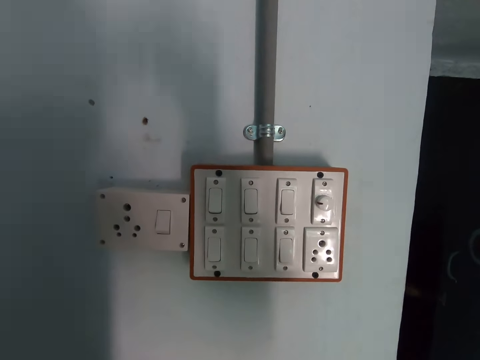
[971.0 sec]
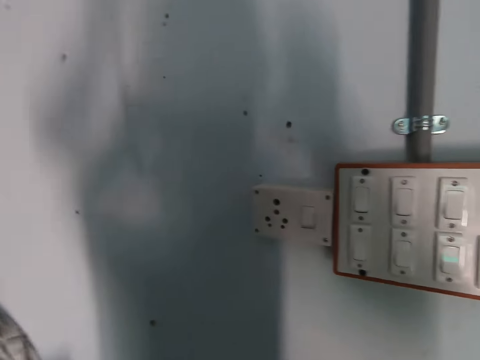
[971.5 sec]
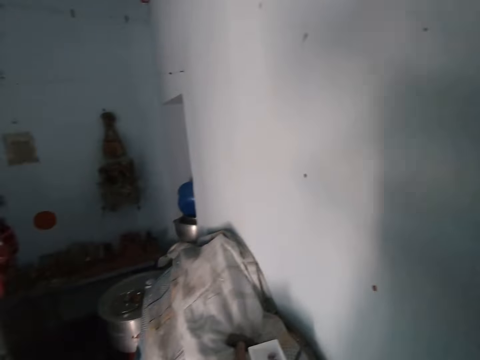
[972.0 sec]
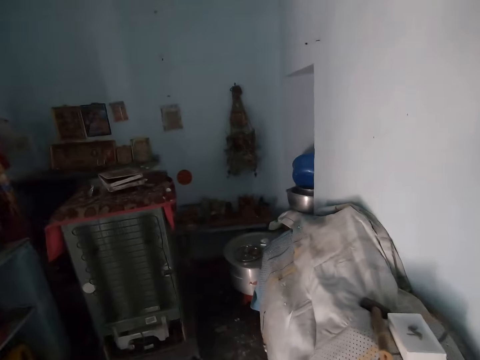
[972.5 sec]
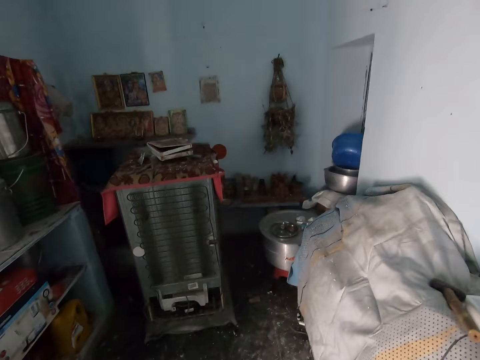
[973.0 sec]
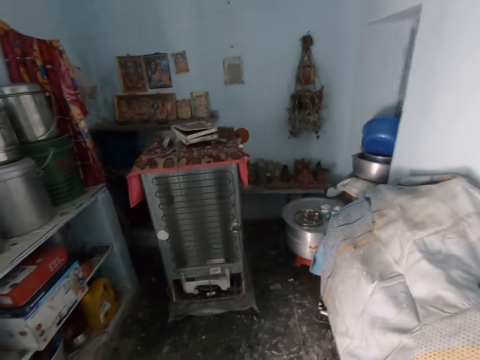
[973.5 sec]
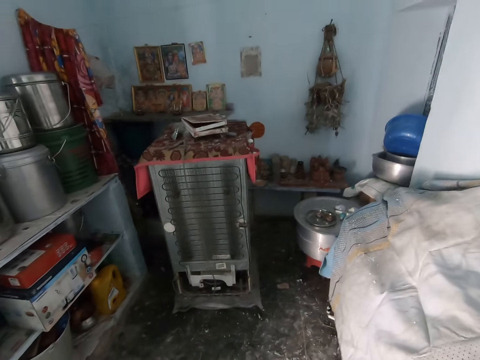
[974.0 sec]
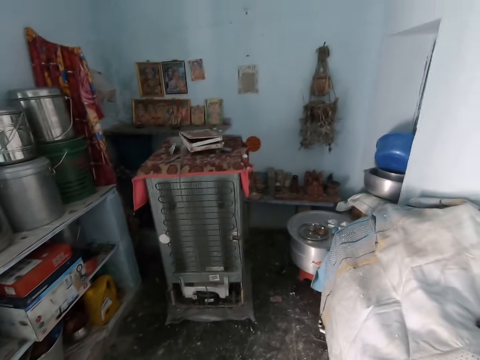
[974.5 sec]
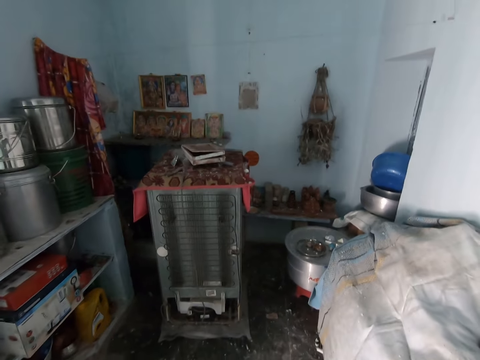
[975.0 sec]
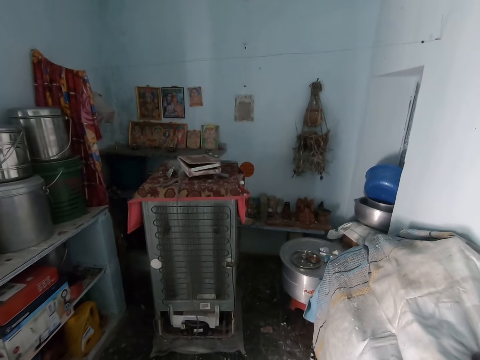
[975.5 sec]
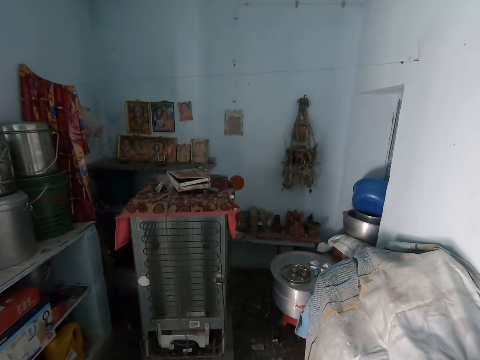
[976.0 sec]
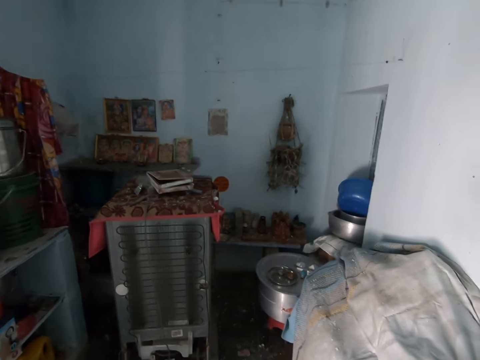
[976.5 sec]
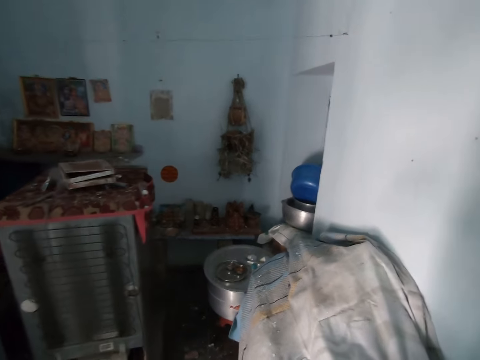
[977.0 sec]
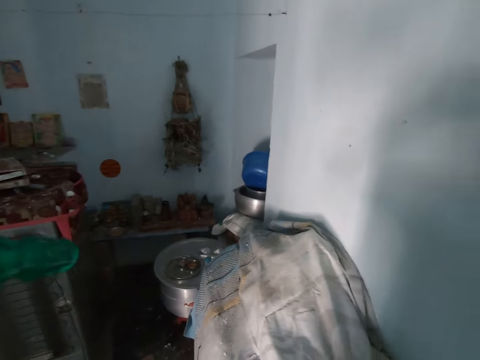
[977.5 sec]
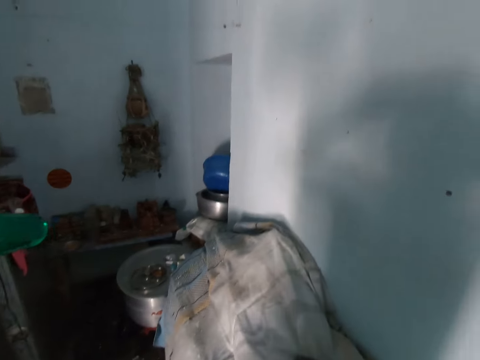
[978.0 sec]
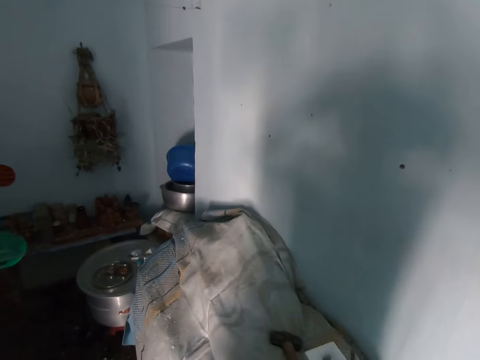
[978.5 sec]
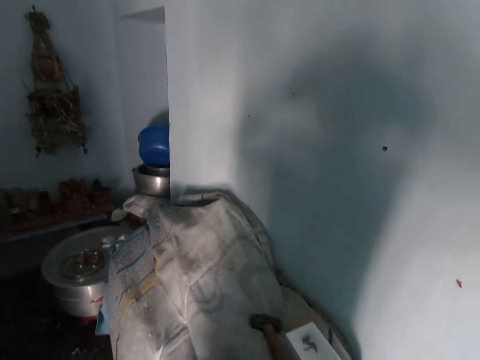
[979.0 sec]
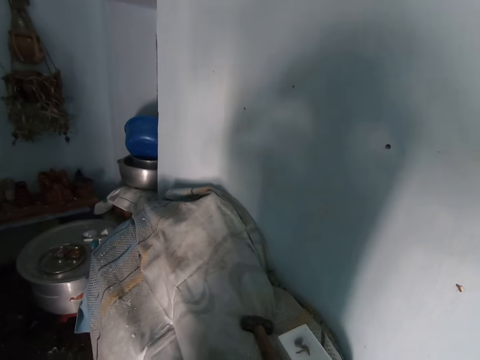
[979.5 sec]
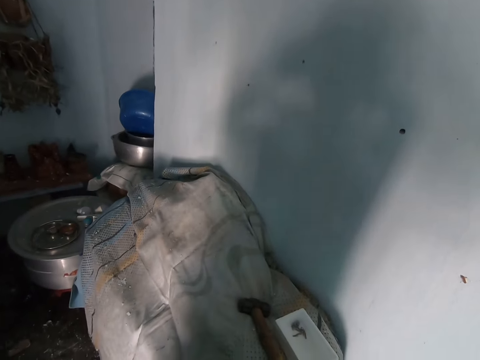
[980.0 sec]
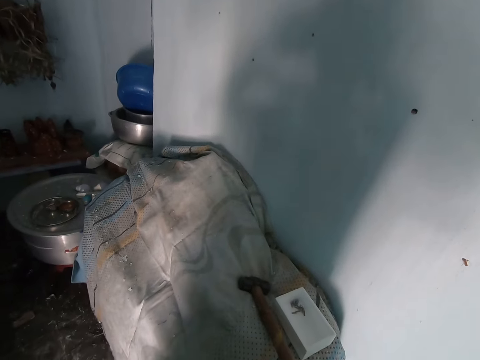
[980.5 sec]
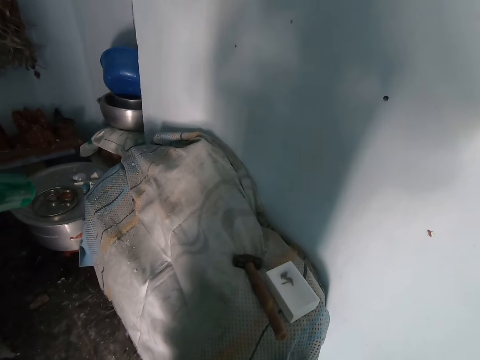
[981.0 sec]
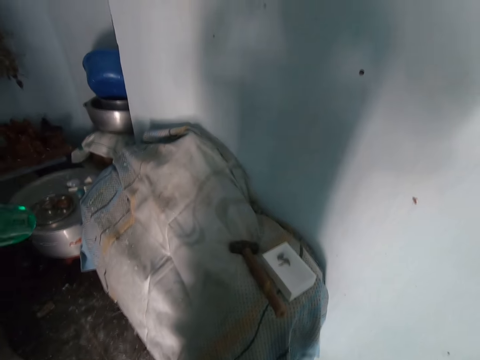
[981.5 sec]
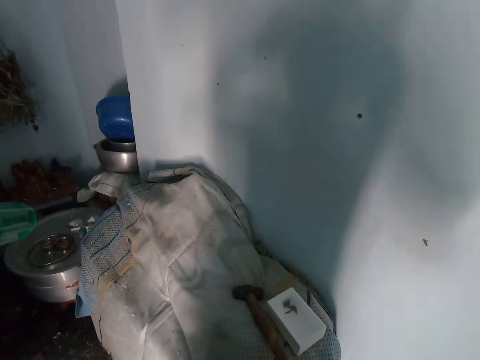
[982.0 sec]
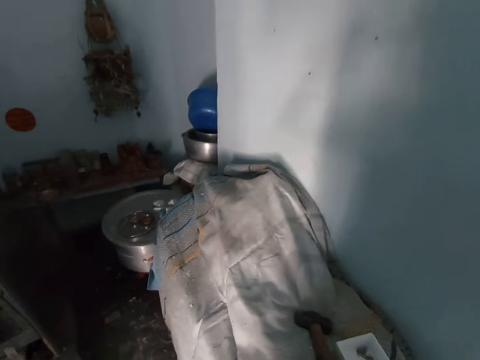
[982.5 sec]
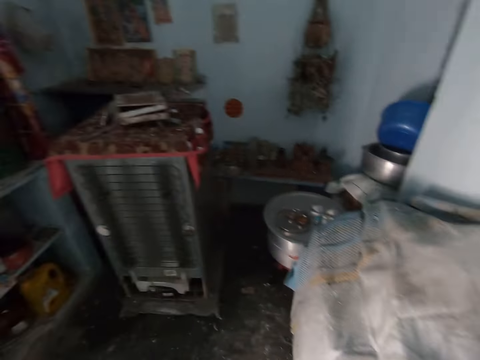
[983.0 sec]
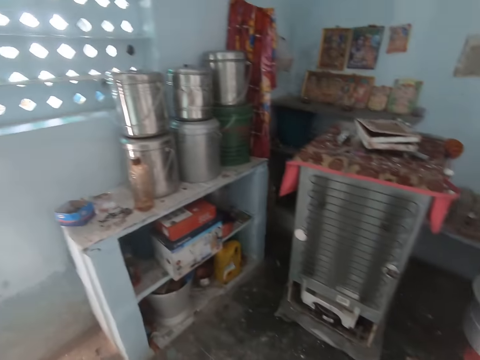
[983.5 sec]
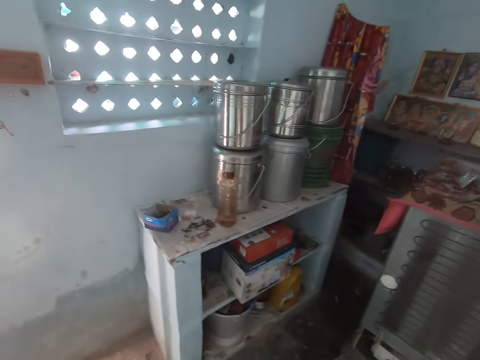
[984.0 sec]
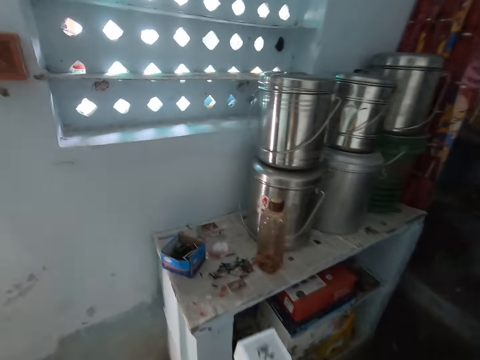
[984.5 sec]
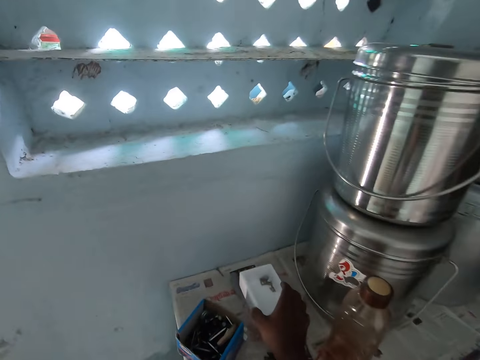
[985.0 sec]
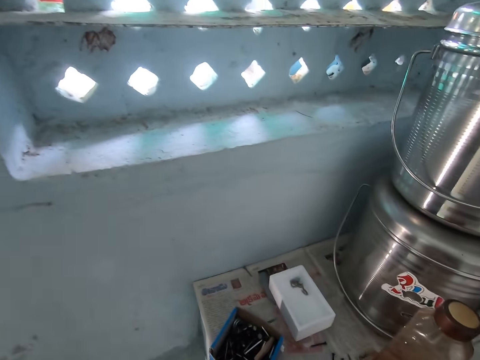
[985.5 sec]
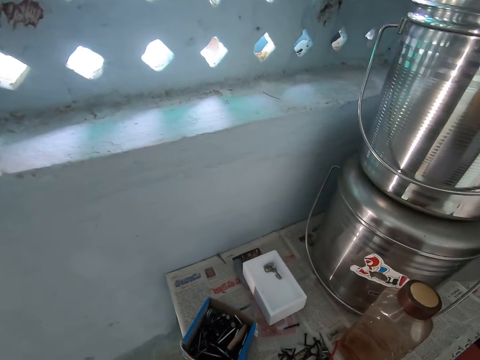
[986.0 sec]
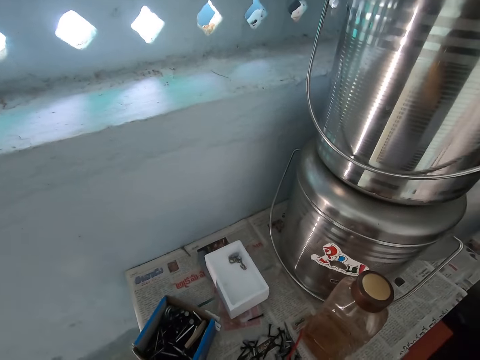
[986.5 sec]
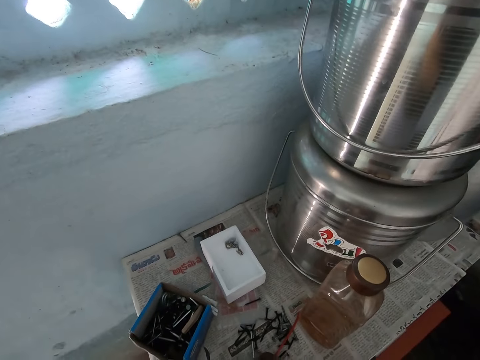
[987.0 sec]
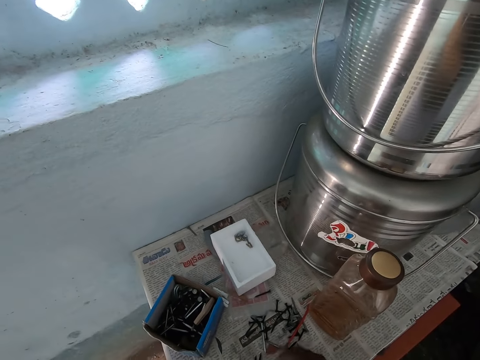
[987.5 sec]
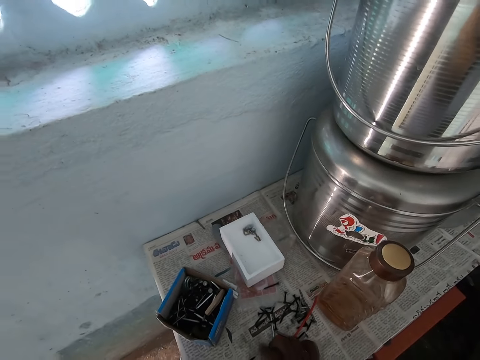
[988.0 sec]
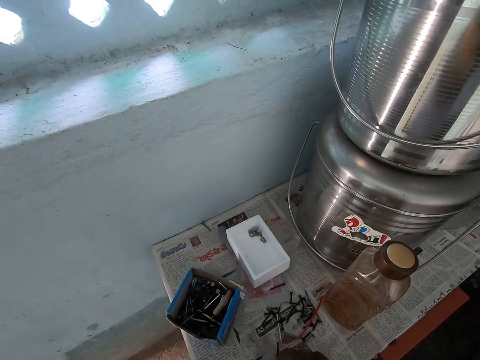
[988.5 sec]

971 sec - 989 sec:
The camera wearer looks around the room and walks. He picks the box of screws from the table with his right hand. He drops the box of screws on the table with his right hand. He places some bolts down. He moves some screws on the table with his right hand.

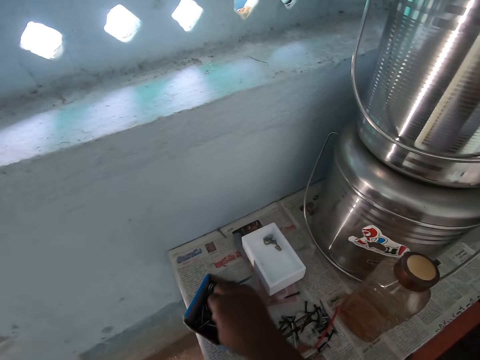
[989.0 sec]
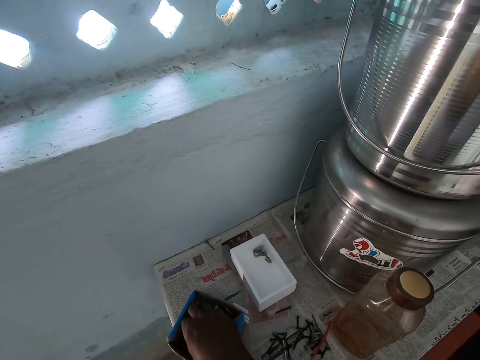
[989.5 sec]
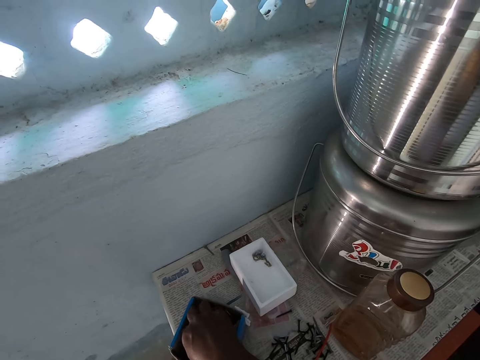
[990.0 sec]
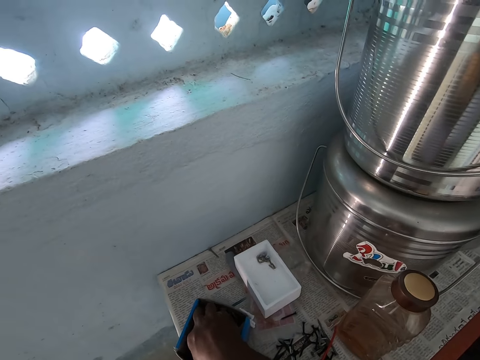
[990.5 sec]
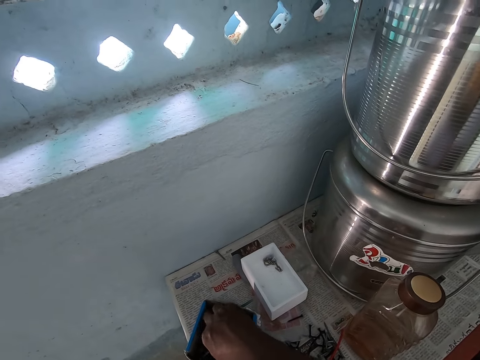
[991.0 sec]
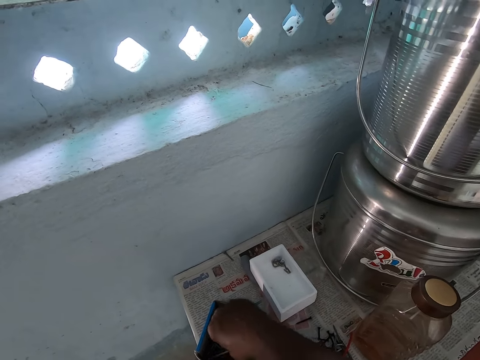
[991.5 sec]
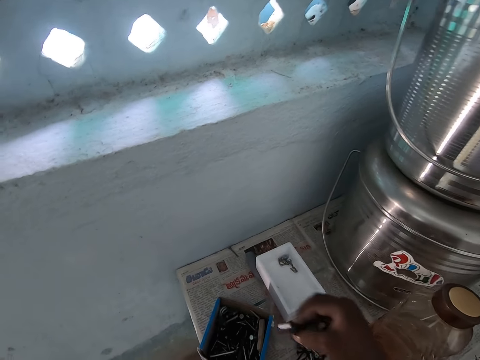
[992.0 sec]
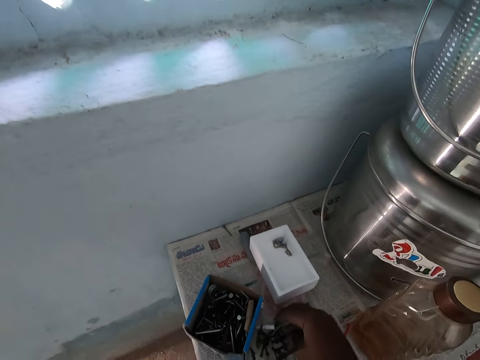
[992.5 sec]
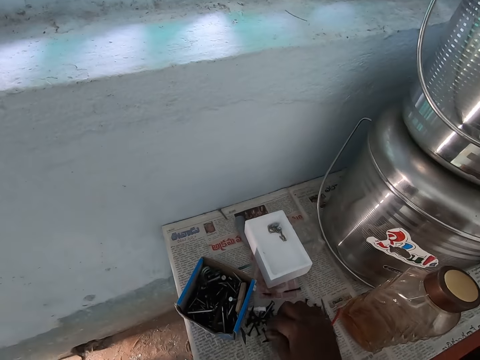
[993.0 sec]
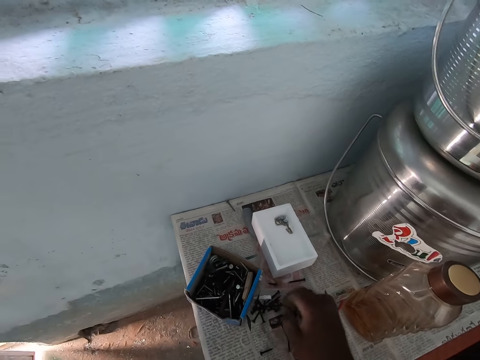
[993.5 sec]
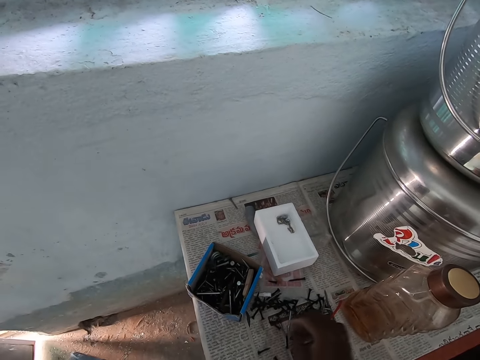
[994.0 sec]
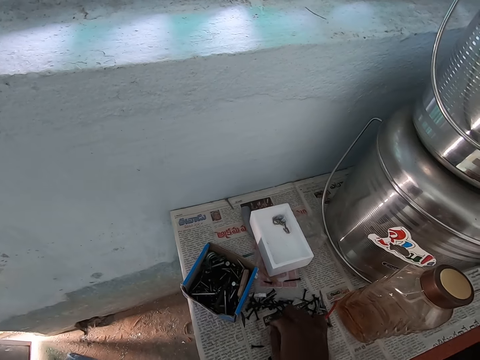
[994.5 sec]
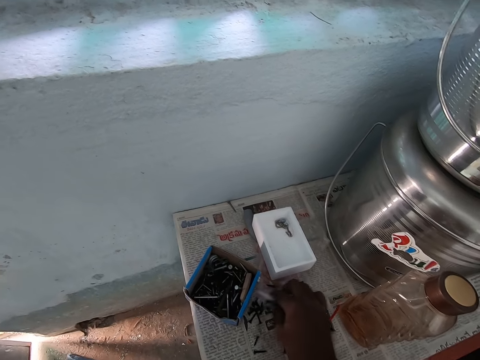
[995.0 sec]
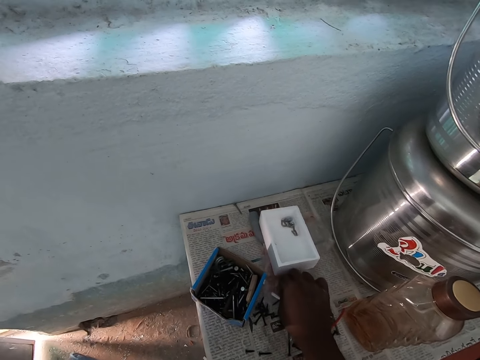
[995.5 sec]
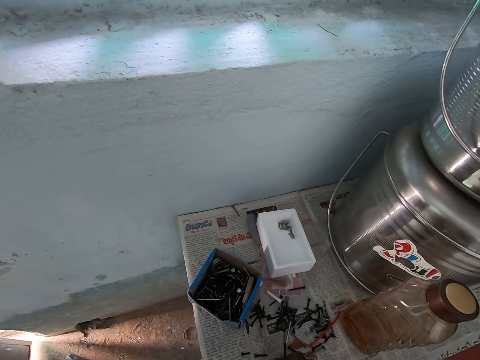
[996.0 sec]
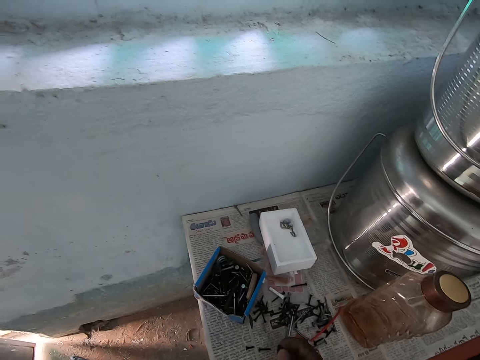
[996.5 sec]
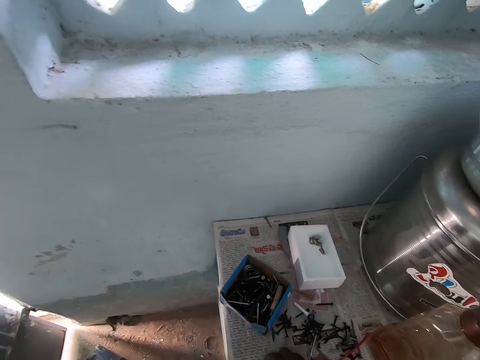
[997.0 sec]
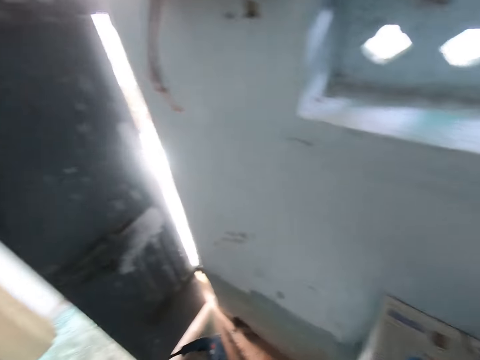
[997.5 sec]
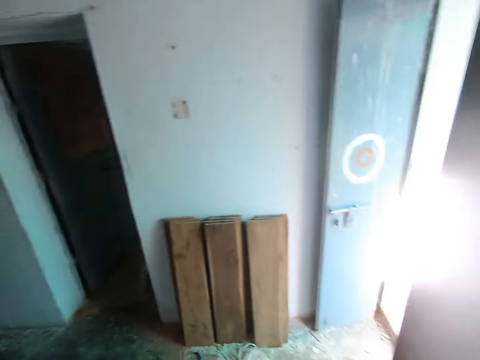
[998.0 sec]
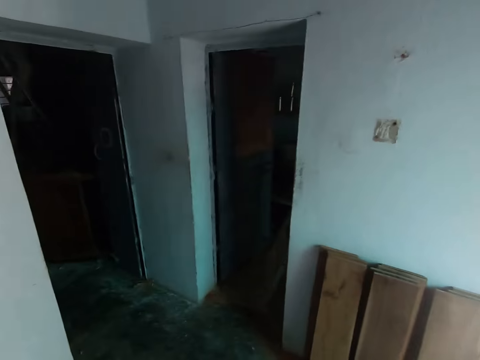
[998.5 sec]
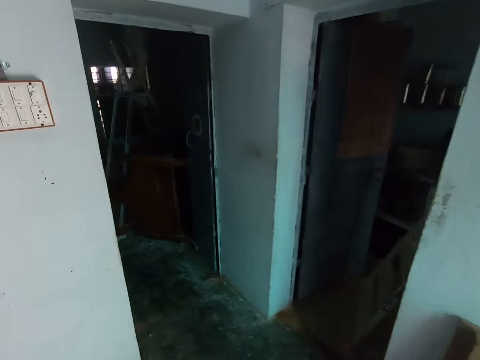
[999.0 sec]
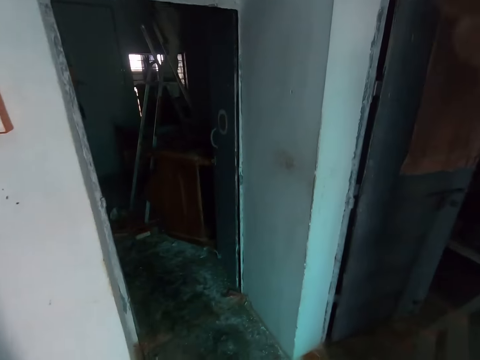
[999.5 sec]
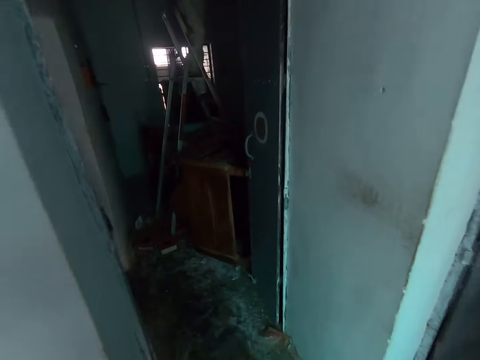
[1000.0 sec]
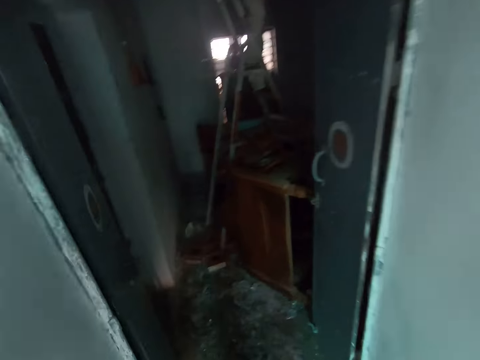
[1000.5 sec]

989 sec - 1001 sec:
The camera wearer picks some screws from a box on the table with his right hand. He drops the screws on the table with his right hand. He picks some screws from the table with his right hand. He turns around, walks around and walks through a doorway.
